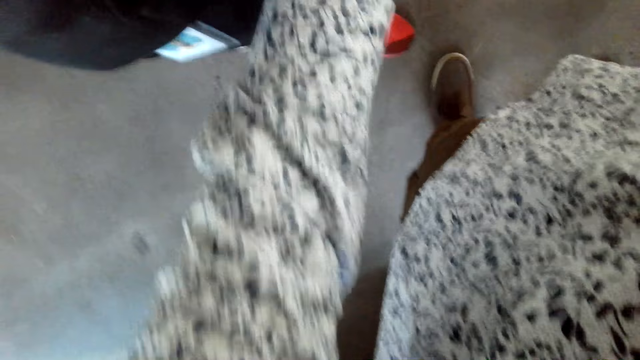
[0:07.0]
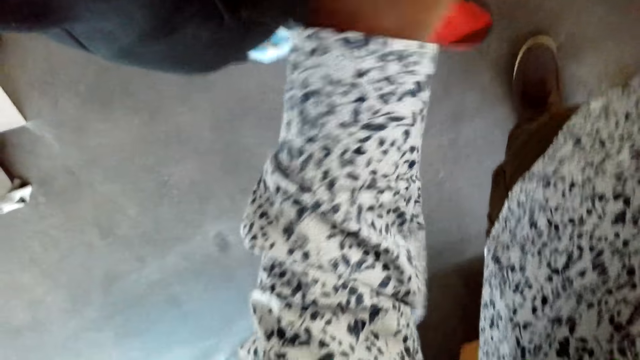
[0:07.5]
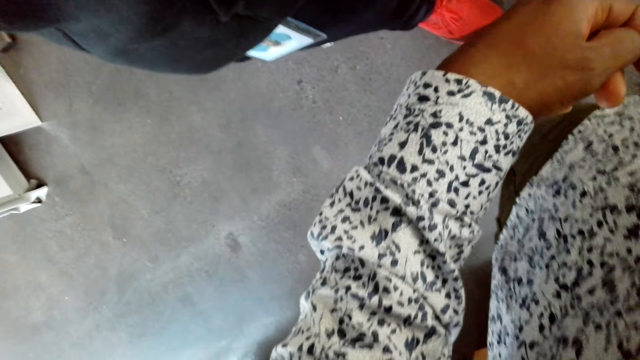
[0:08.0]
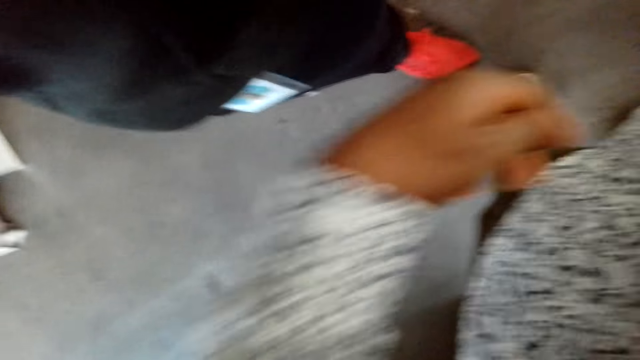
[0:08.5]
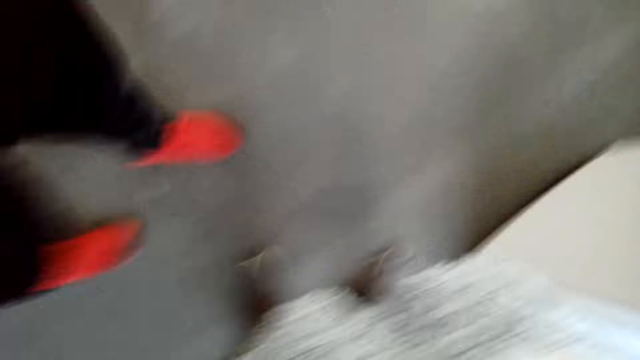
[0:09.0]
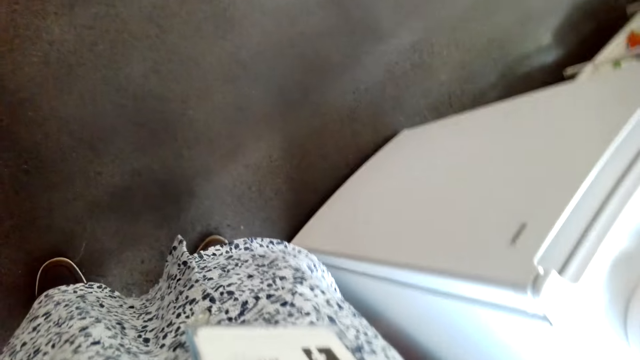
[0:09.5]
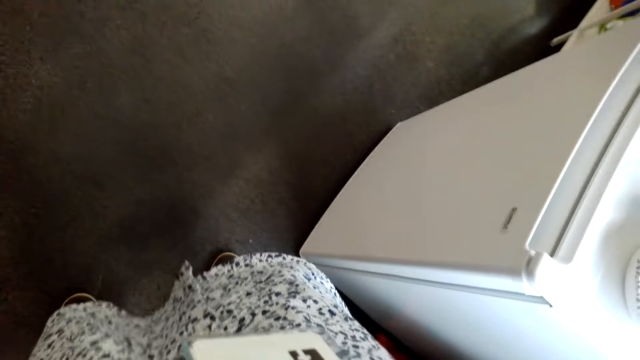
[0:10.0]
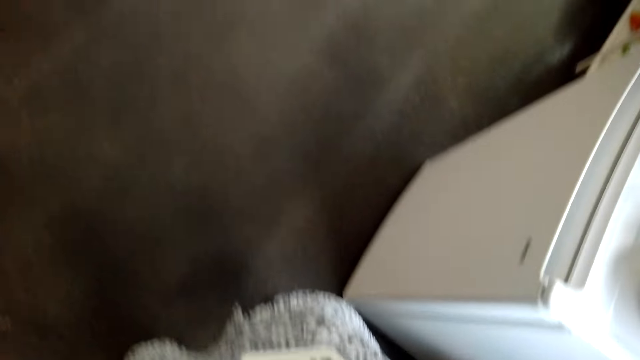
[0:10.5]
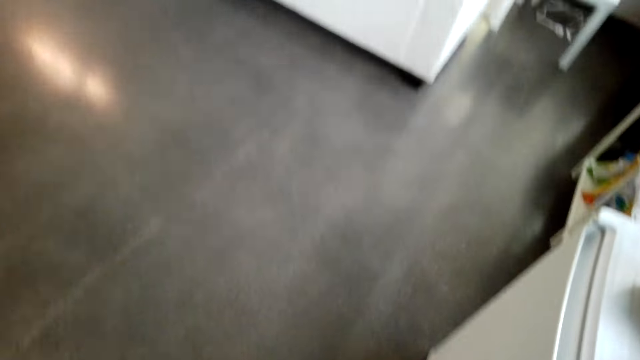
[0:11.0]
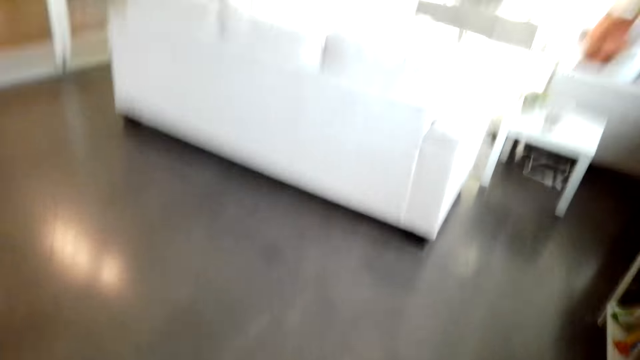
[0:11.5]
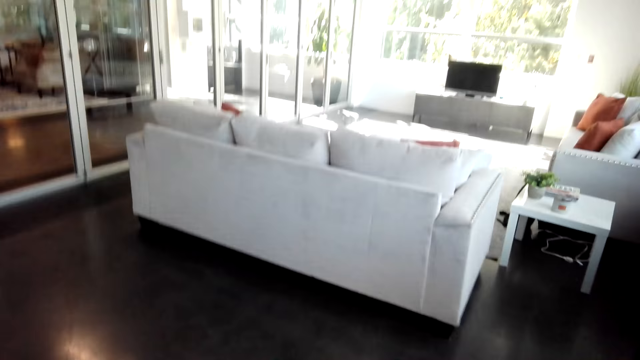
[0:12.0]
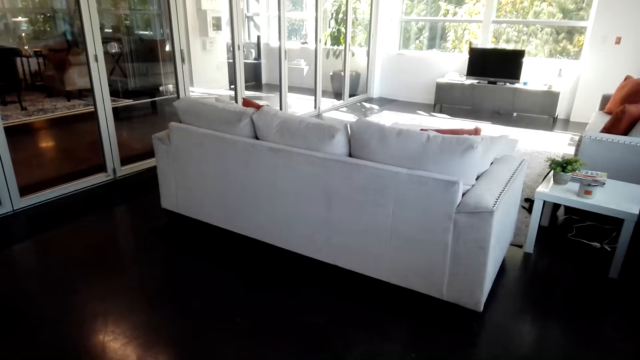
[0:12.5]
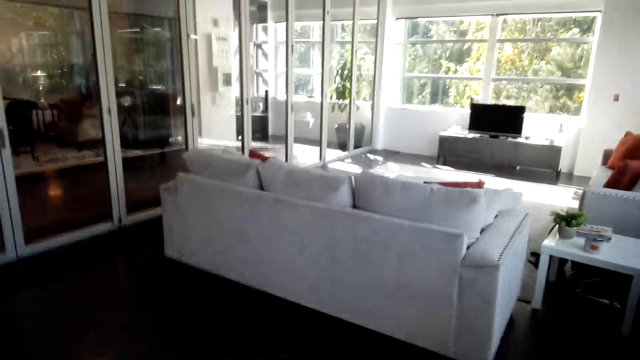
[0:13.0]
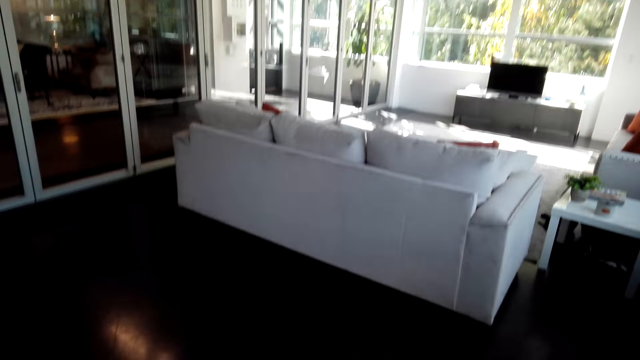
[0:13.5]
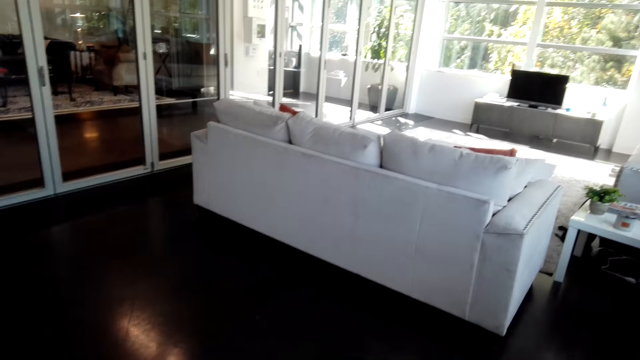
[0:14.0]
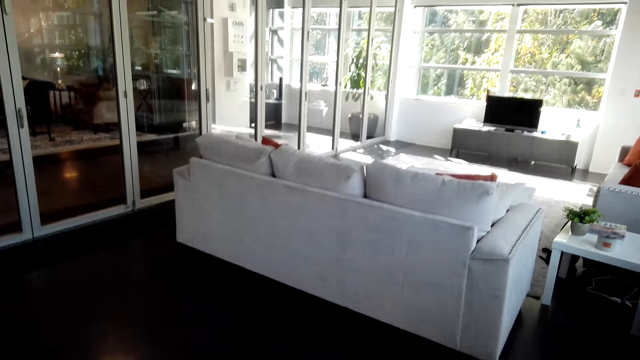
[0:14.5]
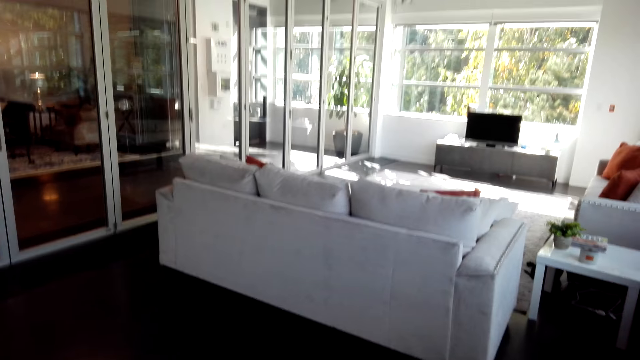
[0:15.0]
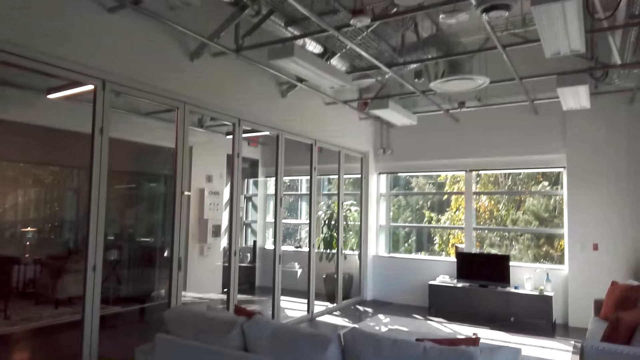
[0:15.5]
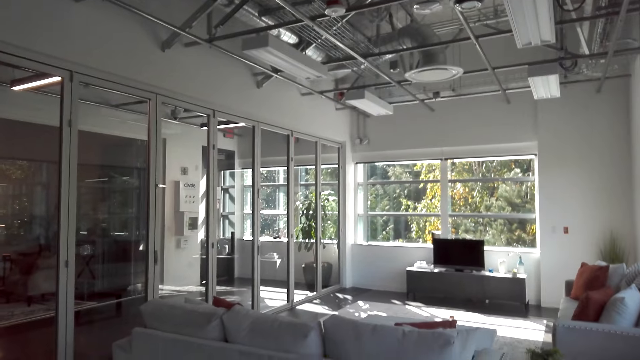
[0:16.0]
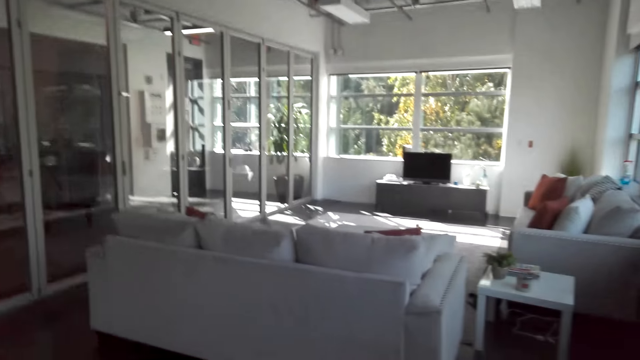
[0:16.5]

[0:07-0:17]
A person moves back. The camera wearer adjusts the camera. They look around.

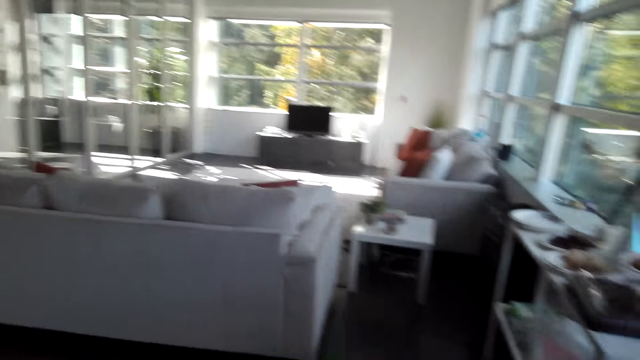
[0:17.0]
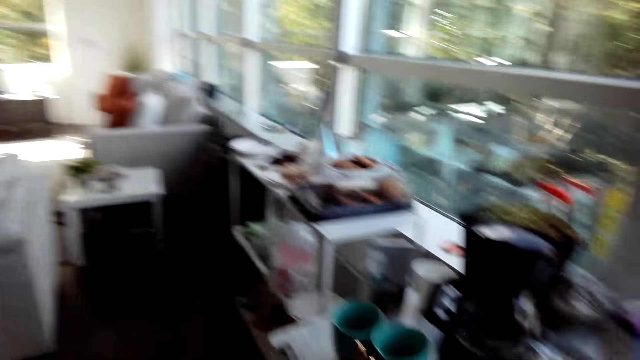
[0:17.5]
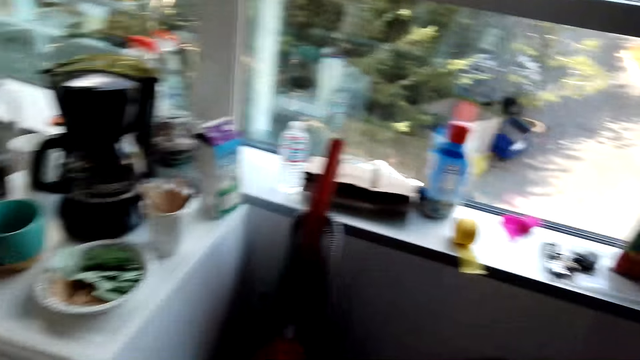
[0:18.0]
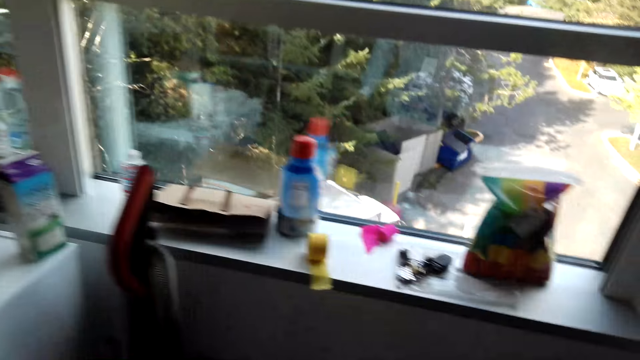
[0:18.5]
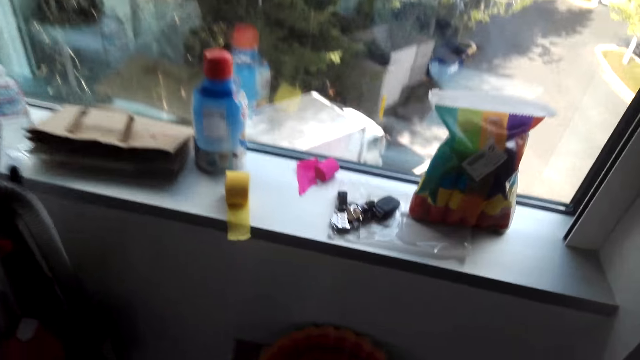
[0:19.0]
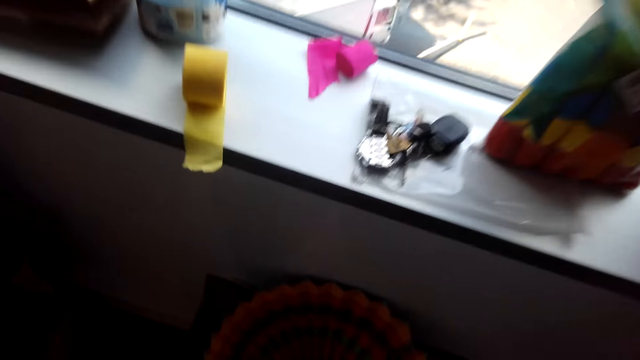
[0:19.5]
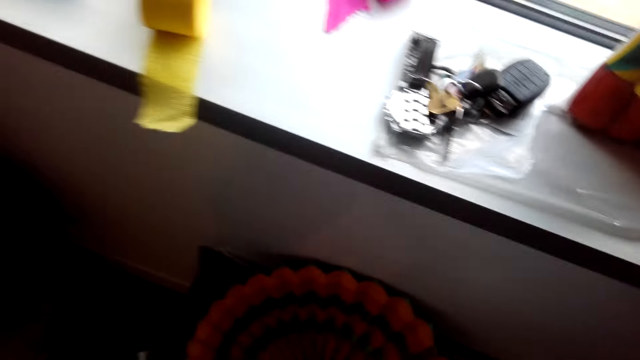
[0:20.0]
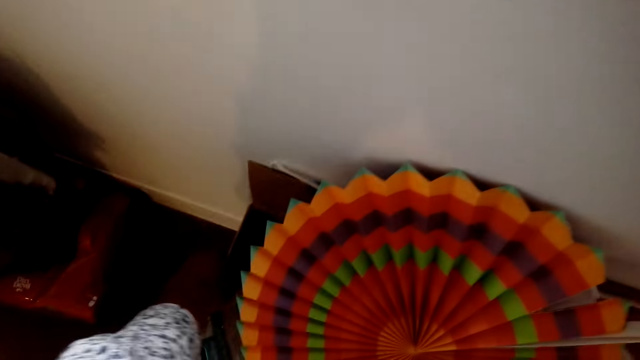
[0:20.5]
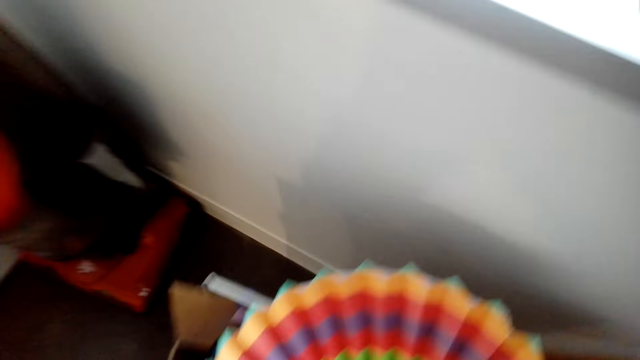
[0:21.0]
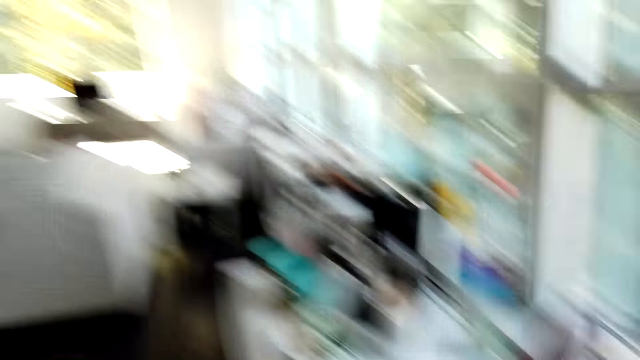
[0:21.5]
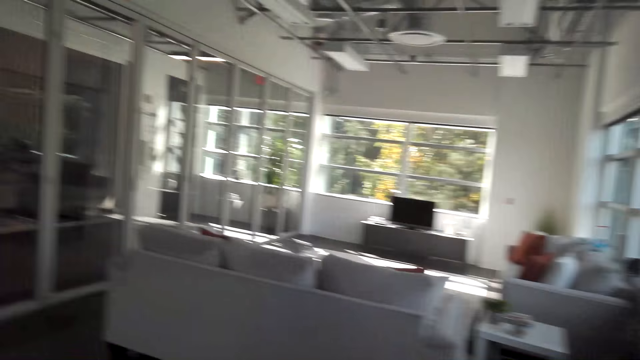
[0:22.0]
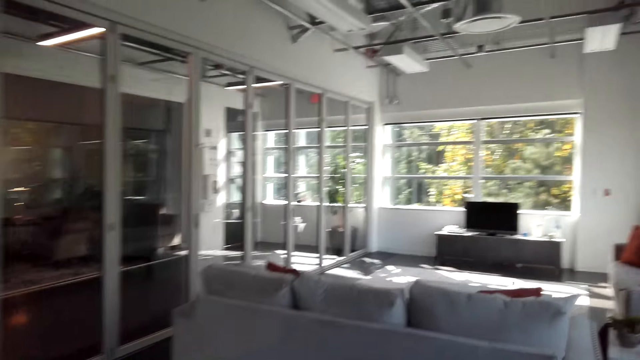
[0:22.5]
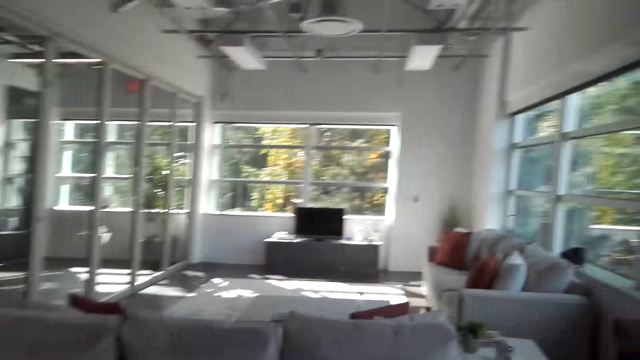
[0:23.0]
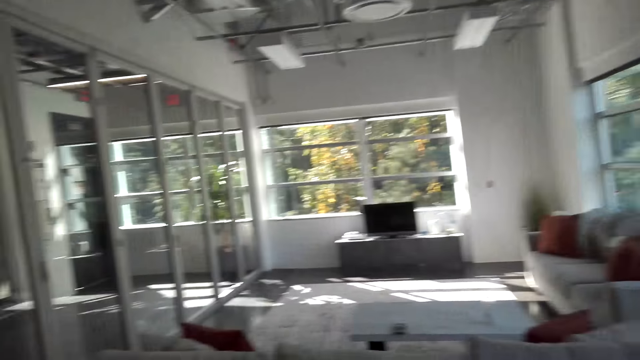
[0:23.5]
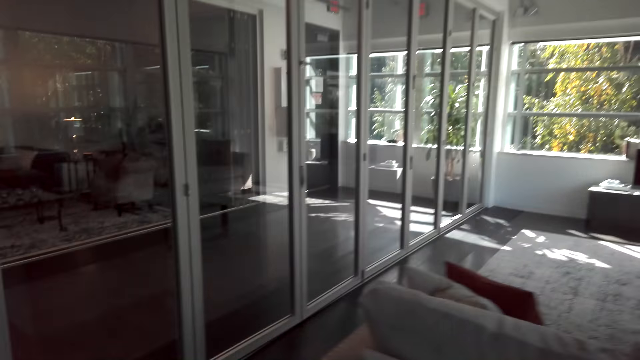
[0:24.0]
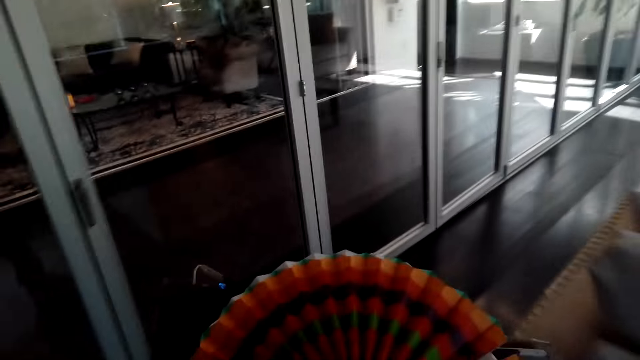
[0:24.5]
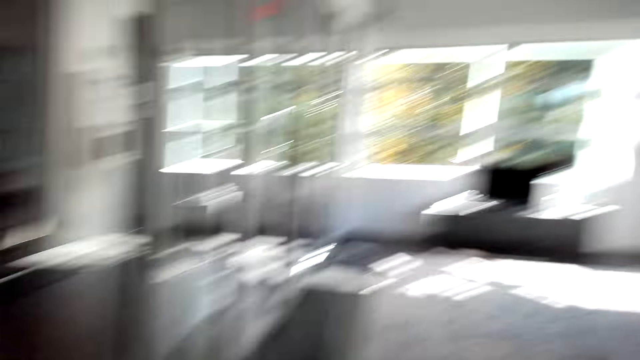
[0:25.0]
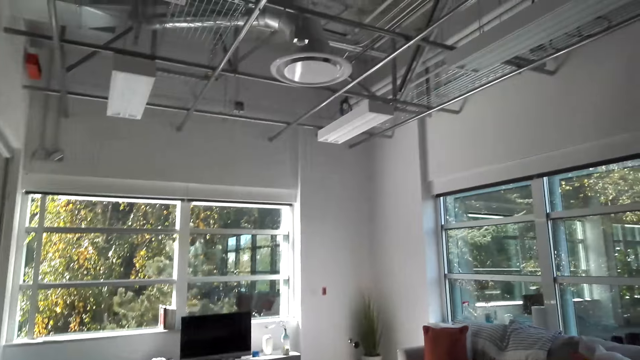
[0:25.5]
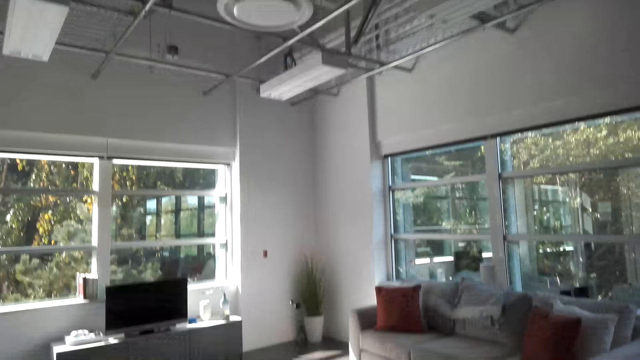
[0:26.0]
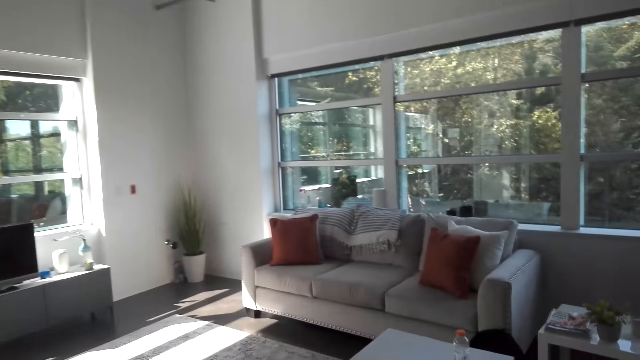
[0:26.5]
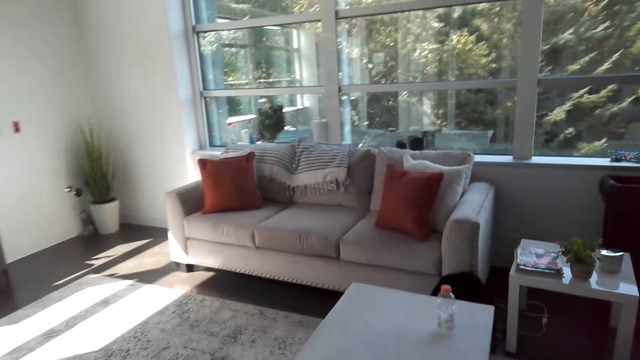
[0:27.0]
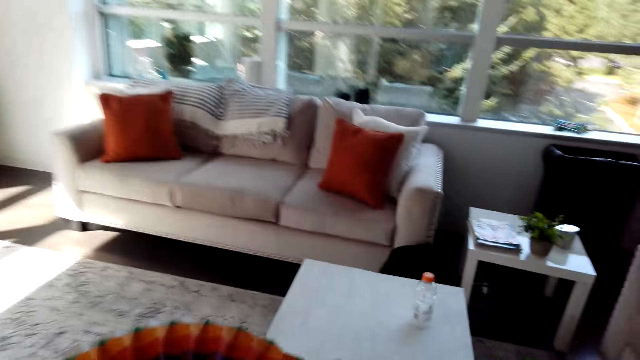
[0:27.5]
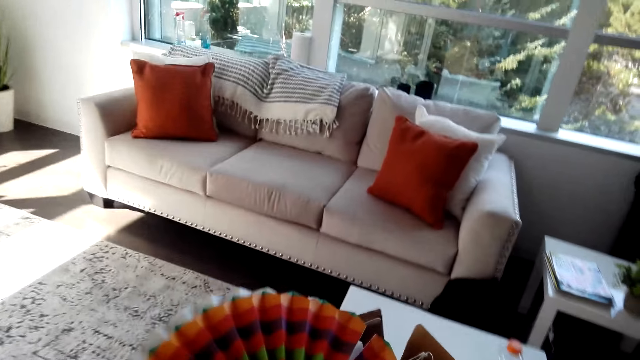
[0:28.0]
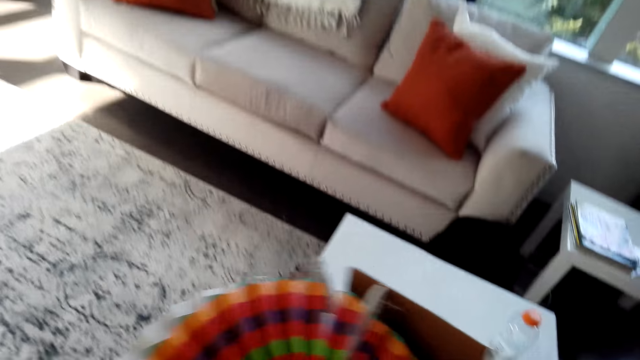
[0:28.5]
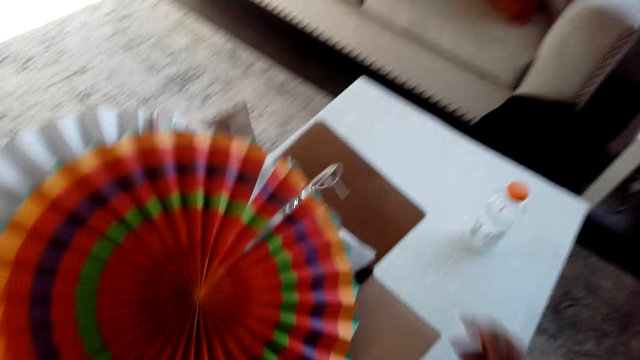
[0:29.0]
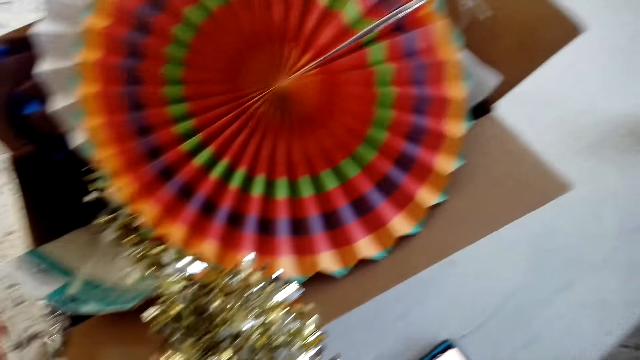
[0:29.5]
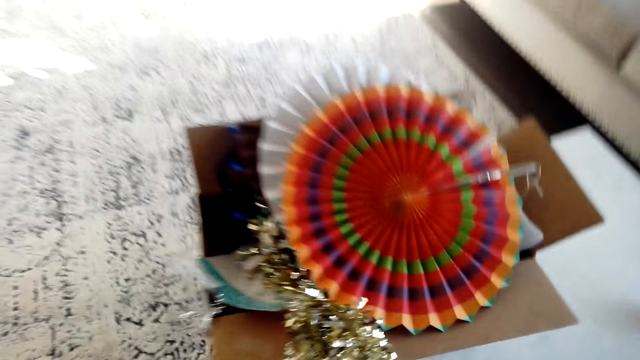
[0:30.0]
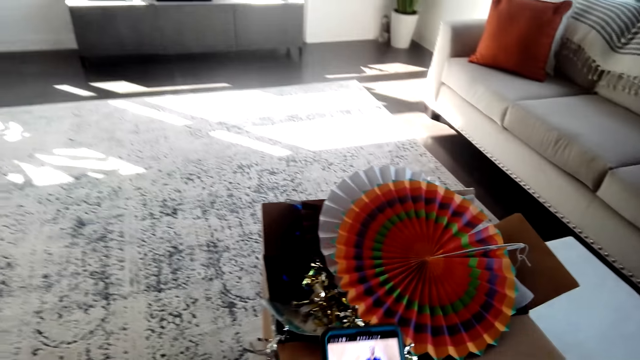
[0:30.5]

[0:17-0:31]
The camera wearer walks around the room. They pick up a box on the floor. They walk around the room. They put the box on the floor.
